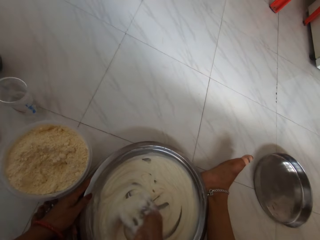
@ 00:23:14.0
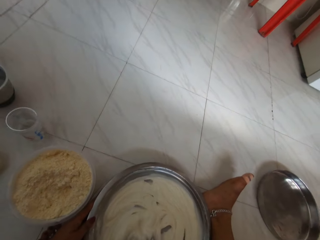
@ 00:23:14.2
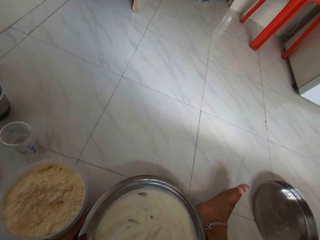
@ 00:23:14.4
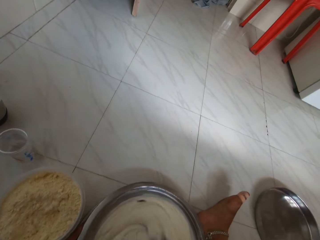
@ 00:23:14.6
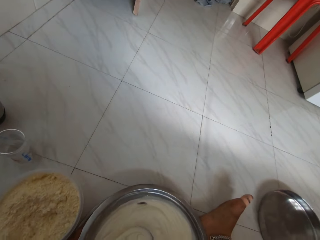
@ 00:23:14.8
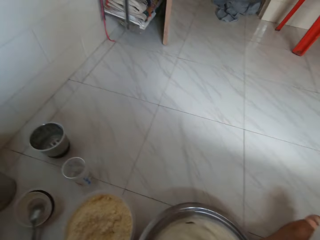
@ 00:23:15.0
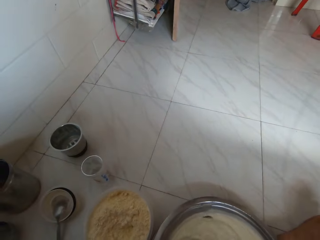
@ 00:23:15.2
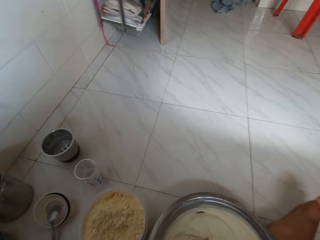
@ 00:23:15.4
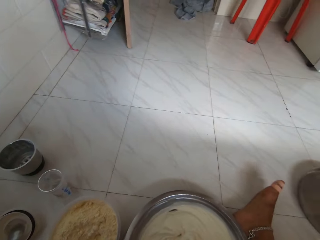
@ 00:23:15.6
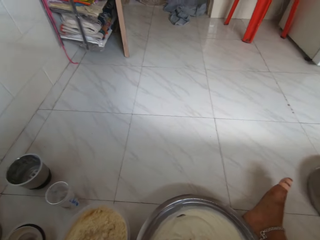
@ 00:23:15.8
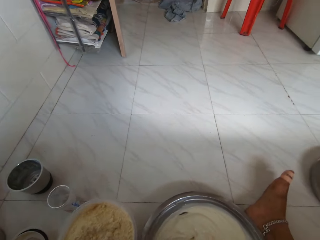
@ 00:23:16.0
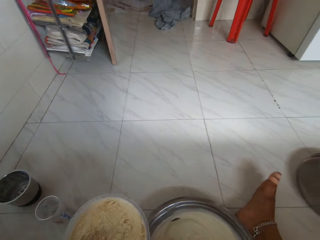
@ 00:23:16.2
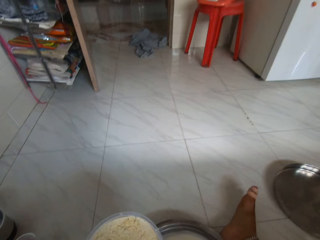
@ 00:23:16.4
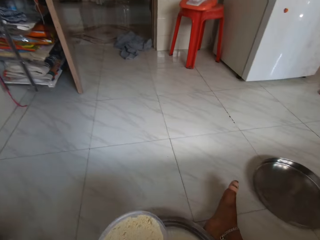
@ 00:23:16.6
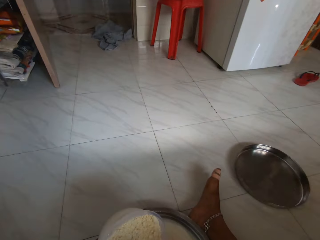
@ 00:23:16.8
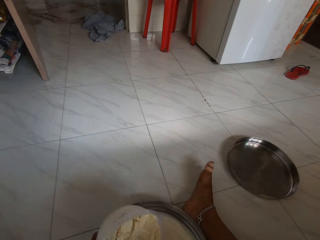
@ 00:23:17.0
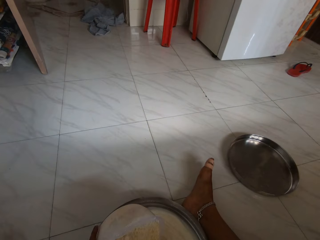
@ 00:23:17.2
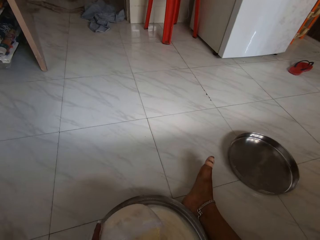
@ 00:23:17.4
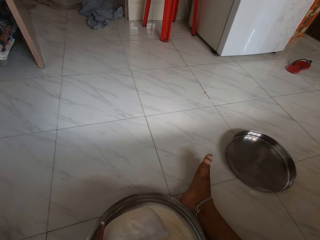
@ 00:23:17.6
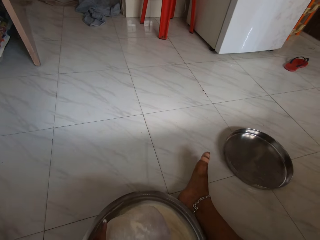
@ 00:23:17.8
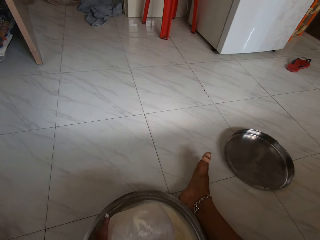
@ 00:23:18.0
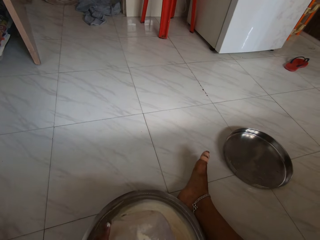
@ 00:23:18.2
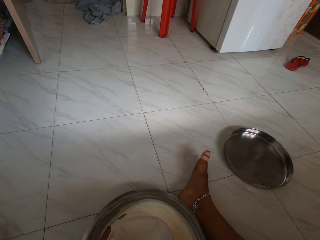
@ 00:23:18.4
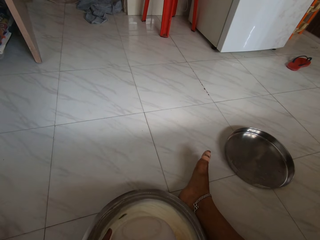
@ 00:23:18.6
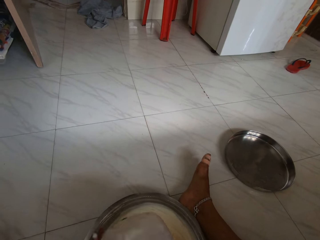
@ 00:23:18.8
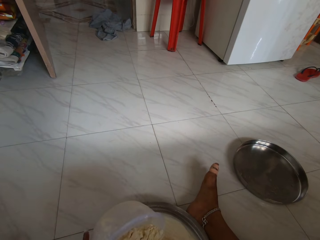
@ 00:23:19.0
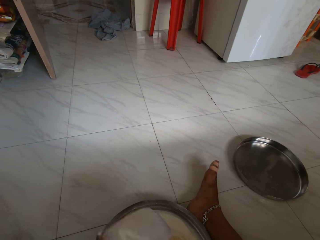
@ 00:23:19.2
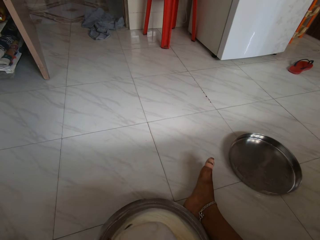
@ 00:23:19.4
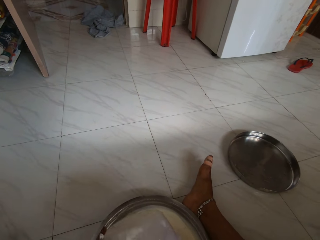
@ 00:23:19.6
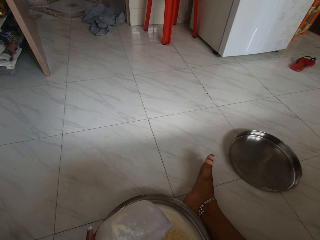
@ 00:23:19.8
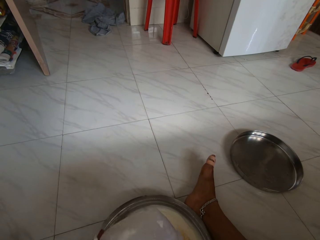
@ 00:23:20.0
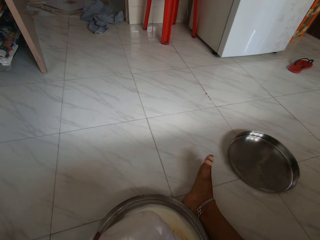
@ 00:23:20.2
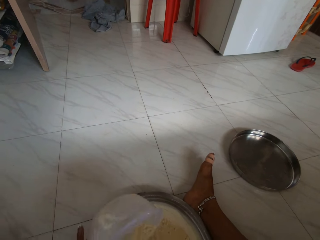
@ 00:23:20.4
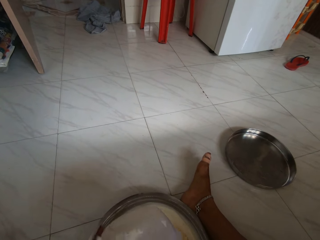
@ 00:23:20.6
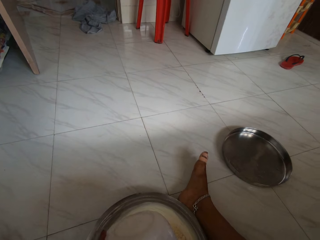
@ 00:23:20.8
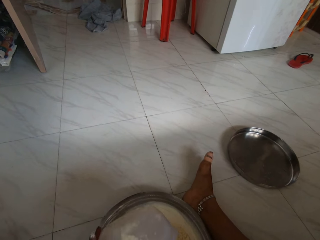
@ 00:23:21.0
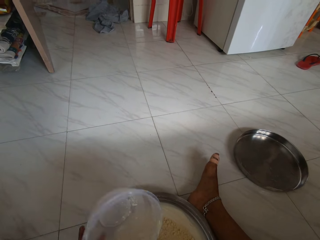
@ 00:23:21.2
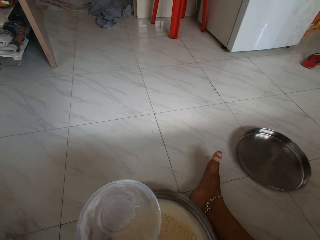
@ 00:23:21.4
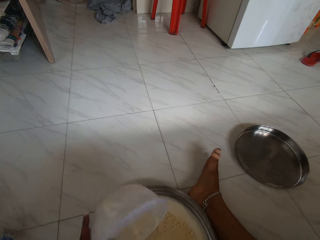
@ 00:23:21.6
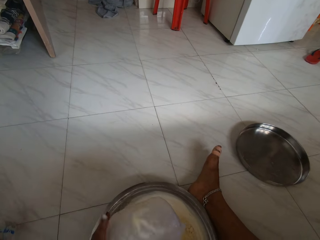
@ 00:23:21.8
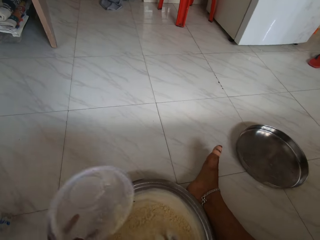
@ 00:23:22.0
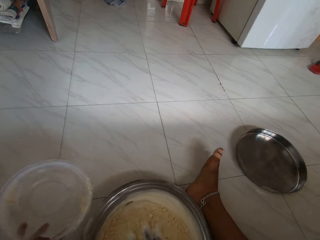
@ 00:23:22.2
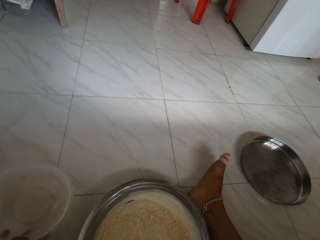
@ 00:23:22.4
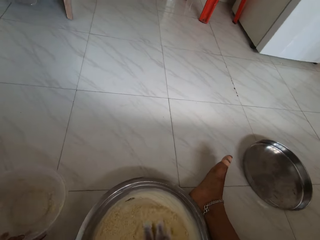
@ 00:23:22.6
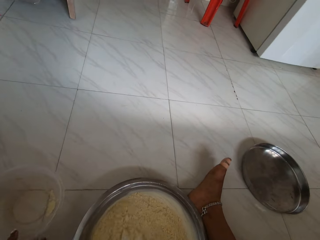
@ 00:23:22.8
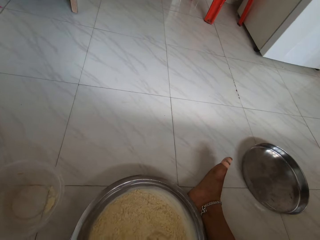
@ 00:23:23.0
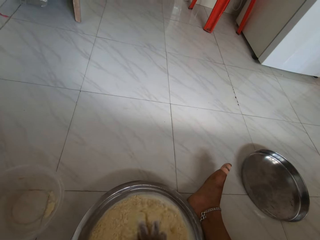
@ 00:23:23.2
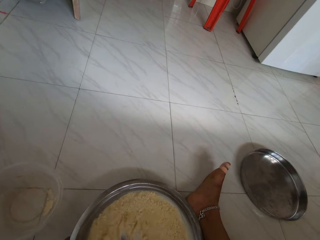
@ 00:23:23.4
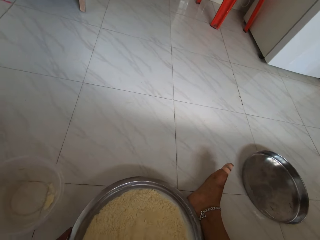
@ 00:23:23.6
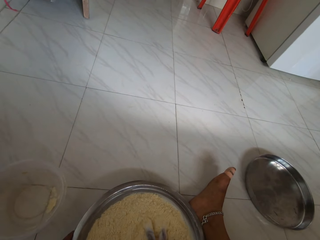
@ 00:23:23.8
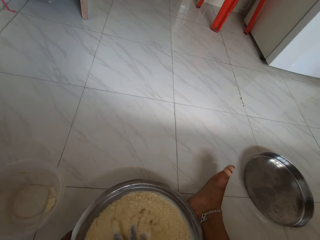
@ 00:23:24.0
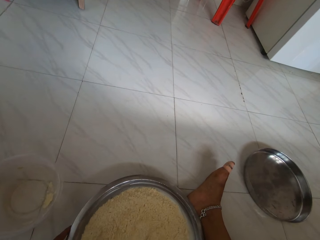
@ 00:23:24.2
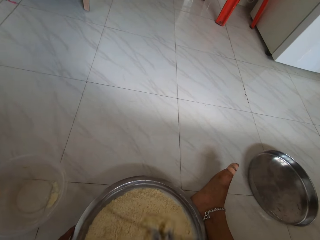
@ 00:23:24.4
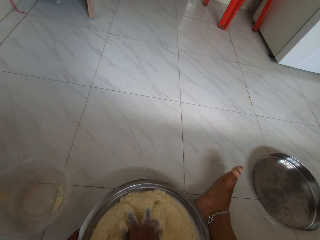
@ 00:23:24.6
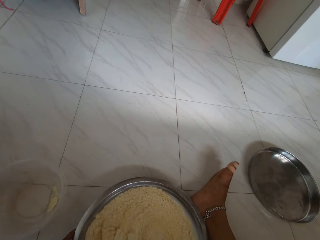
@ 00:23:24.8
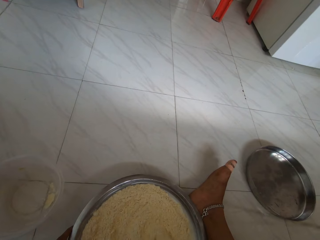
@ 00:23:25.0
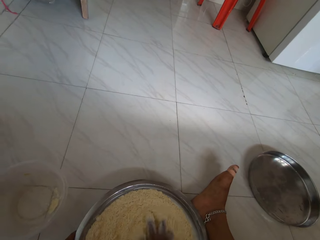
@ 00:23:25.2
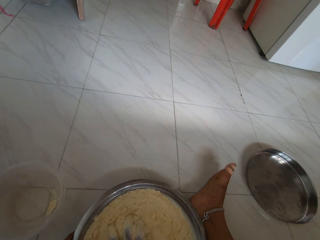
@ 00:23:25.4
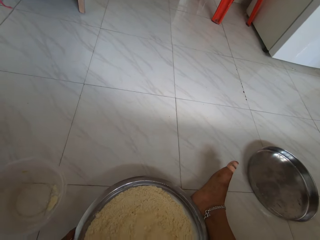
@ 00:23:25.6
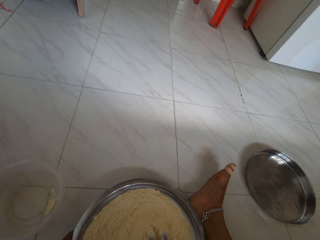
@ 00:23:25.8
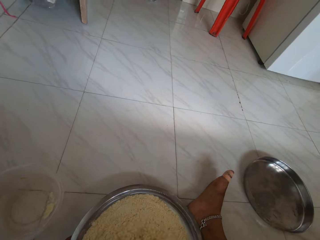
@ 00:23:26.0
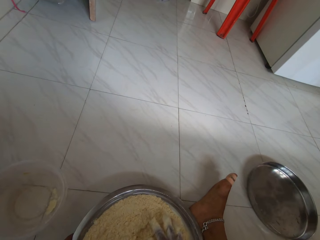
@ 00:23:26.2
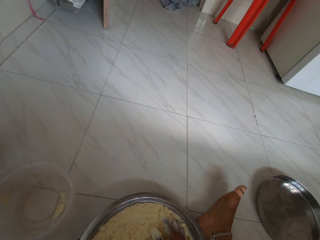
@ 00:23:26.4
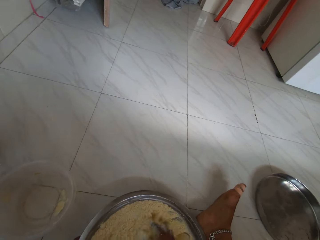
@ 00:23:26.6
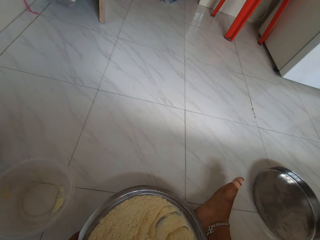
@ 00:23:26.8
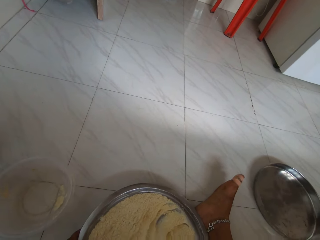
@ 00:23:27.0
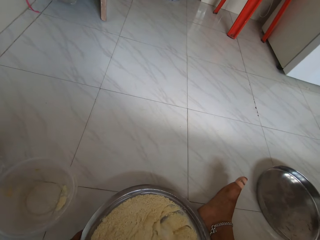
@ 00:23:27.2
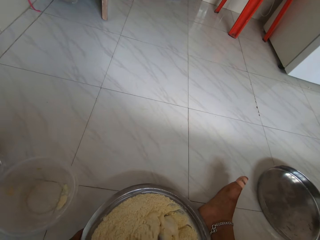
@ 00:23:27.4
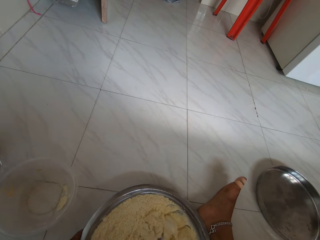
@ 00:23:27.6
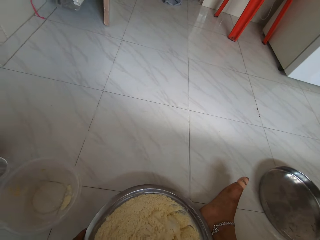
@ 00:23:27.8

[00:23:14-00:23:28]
The camera wearer picks up the plate on the ground with her left hand. She pours potato flour from the plate in her left hand on the paste in the tray. She drops the plate in her left hand on the ground. She mixes the potato flour with the paste in the tray with her right hand.

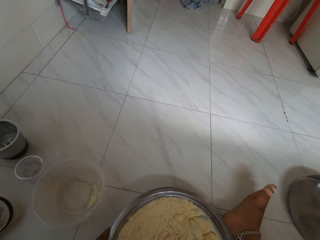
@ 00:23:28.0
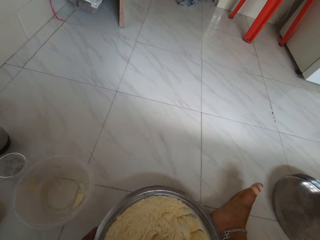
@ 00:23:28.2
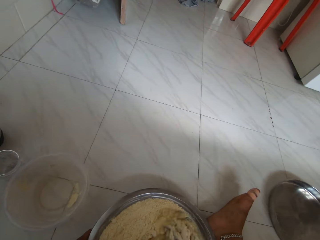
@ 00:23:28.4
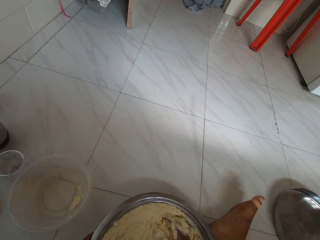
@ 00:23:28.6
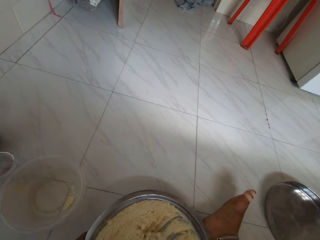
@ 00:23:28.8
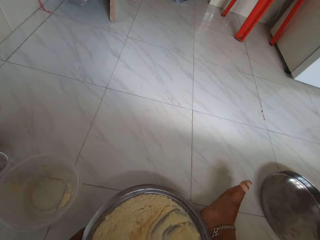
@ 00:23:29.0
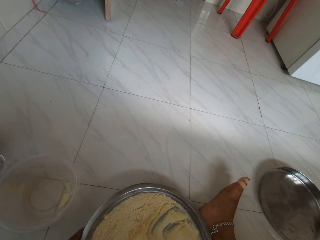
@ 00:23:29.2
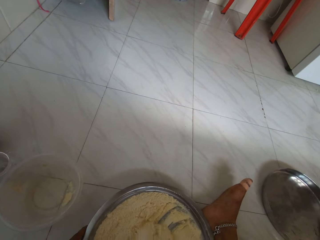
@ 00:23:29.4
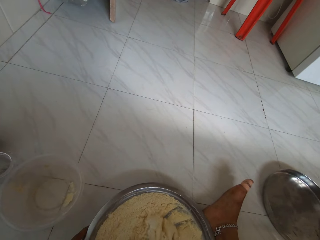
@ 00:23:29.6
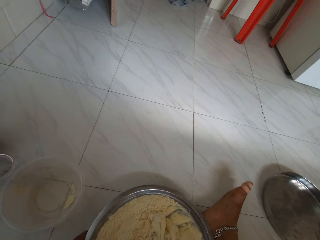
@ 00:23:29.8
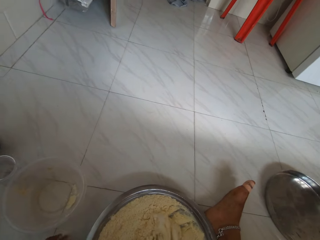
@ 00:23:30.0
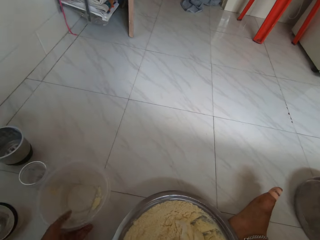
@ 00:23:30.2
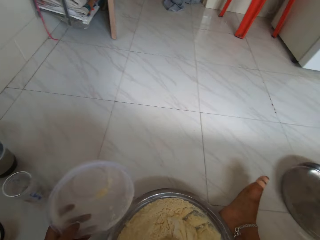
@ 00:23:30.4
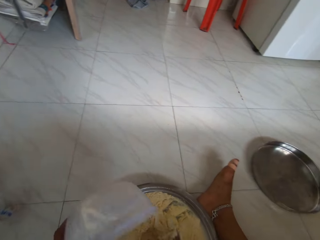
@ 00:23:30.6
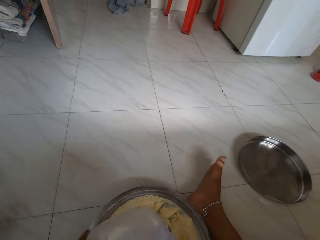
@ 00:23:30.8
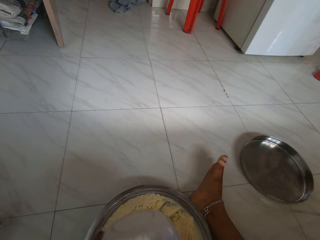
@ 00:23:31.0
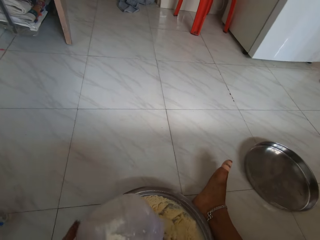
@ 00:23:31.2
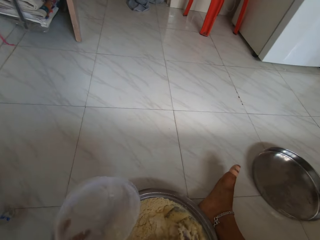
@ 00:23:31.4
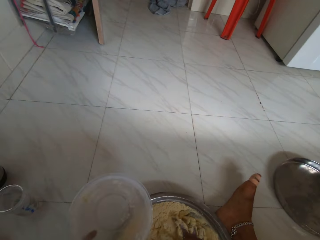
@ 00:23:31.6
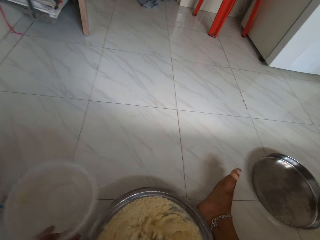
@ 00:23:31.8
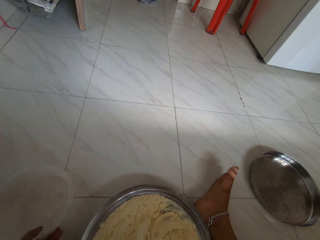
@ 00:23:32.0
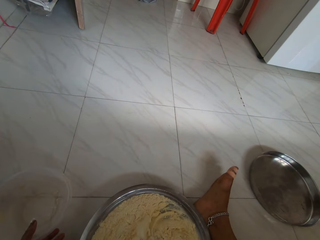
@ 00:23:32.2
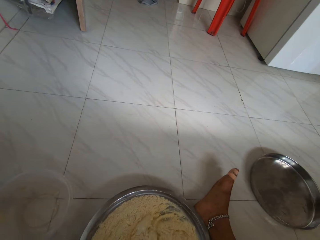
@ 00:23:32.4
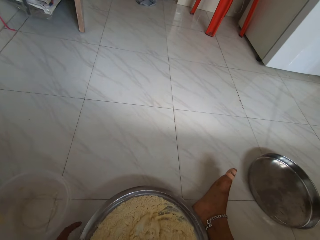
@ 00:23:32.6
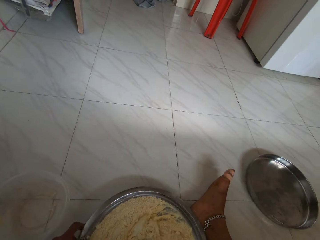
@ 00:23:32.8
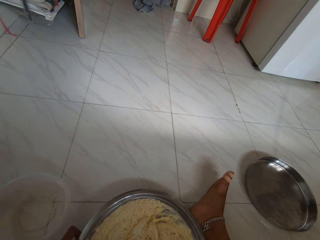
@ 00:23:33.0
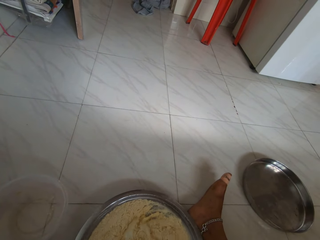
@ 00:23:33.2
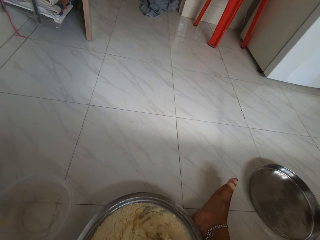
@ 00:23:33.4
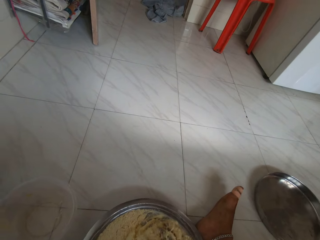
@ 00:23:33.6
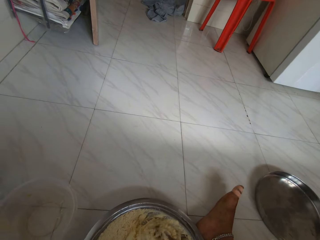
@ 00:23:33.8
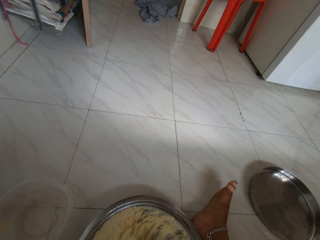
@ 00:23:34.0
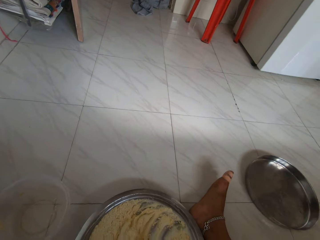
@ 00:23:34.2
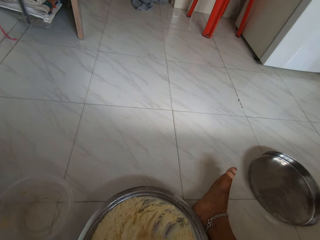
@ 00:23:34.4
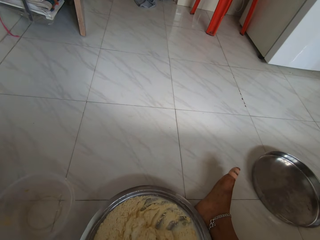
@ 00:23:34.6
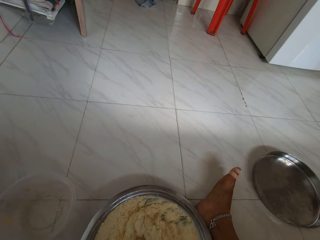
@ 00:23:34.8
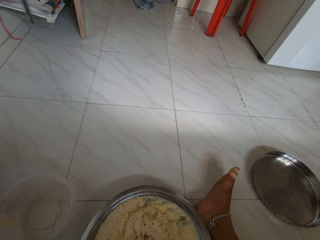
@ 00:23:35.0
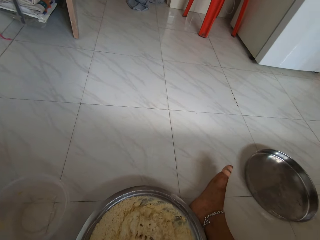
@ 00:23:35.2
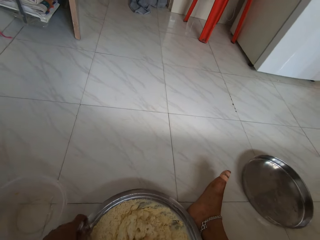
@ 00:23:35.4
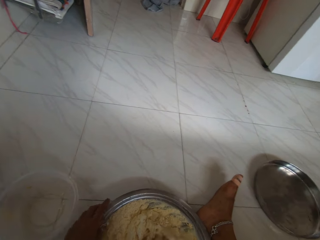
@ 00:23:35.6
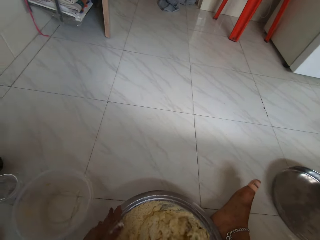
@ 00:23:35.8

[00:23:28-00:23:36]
The camera wearer picks up the plate on the ground with her left hand. She pours the potato flour in the plate in her left hand in the tray on the ground. She drops the plate in her left hand on the ground. She adjusts the tray on the ground with her right hand. She mixes the potato flour with the paste in the tray with her right hand.
